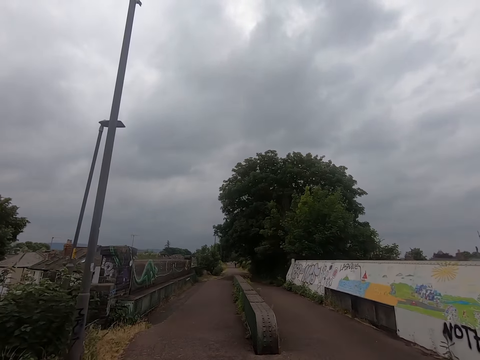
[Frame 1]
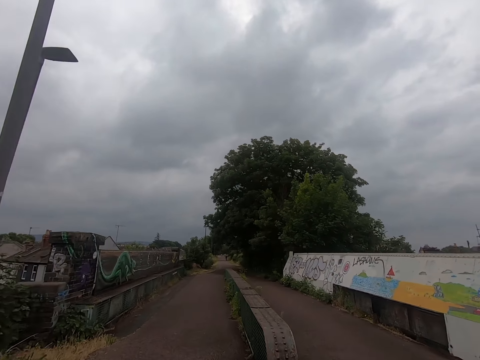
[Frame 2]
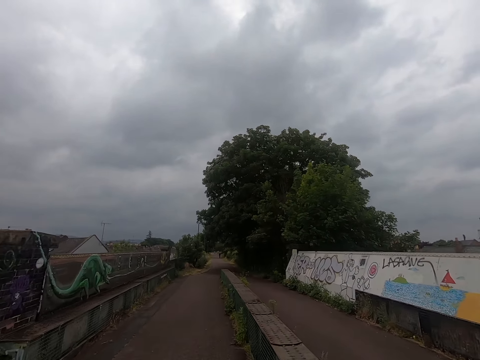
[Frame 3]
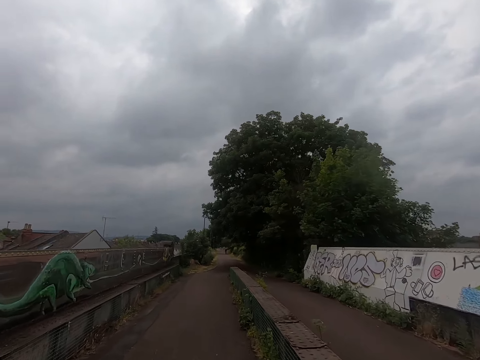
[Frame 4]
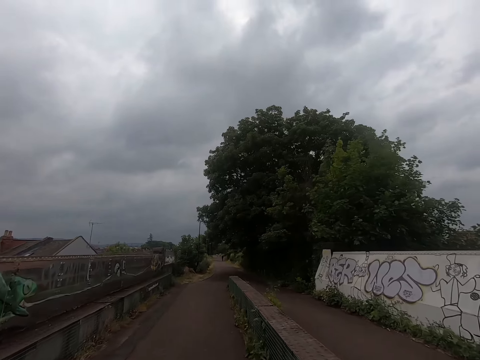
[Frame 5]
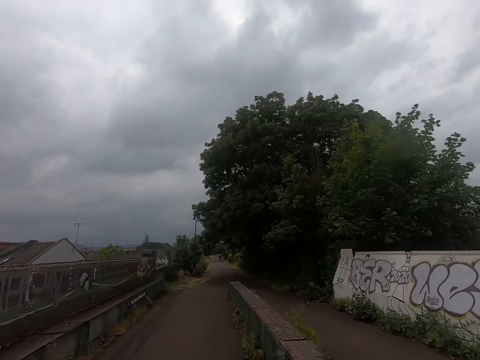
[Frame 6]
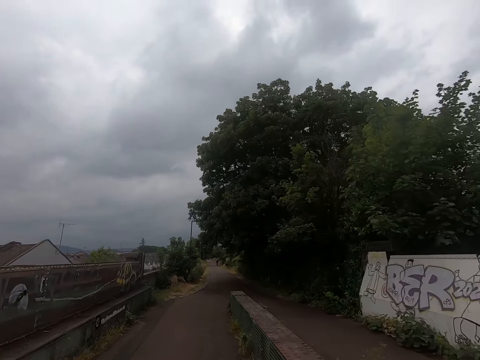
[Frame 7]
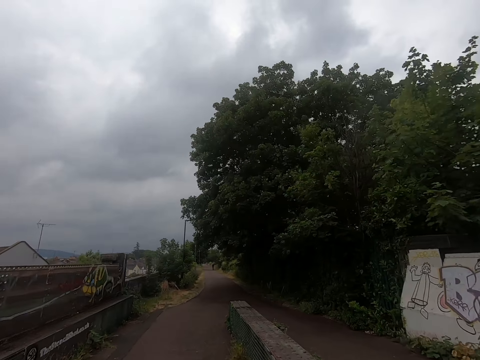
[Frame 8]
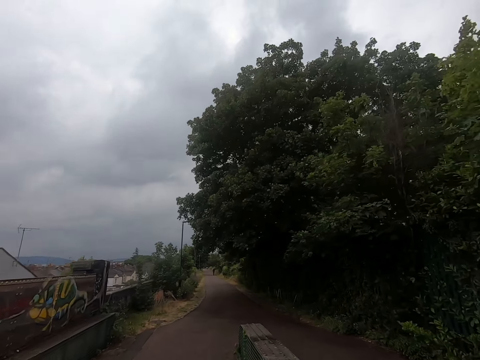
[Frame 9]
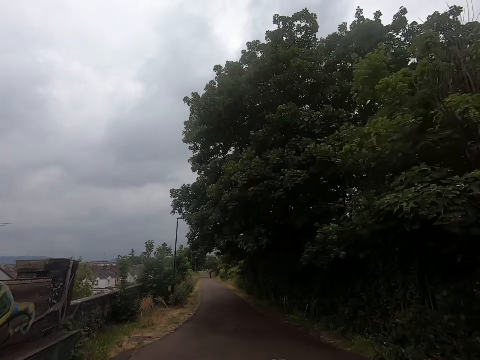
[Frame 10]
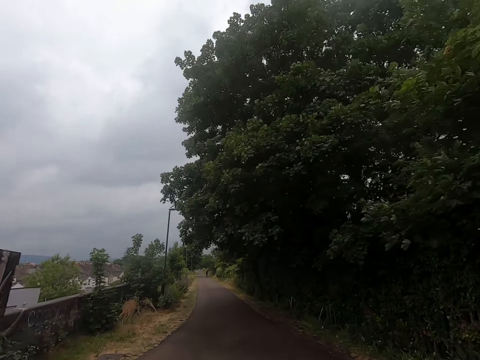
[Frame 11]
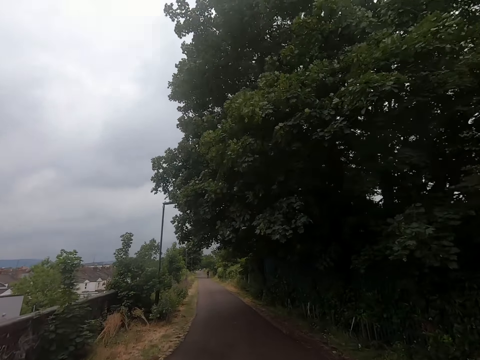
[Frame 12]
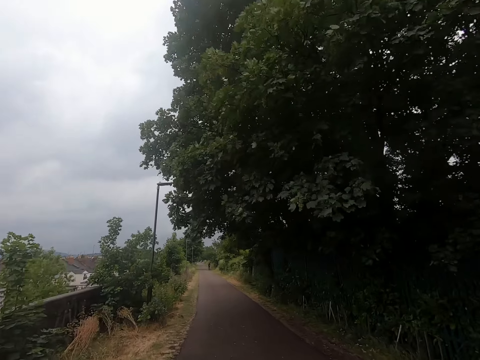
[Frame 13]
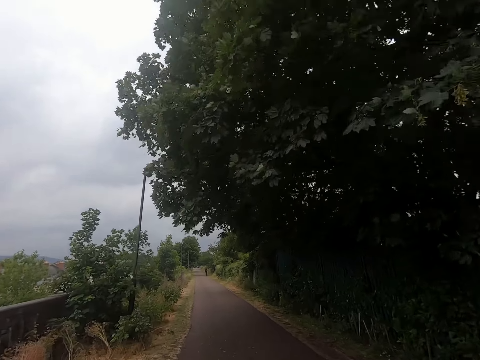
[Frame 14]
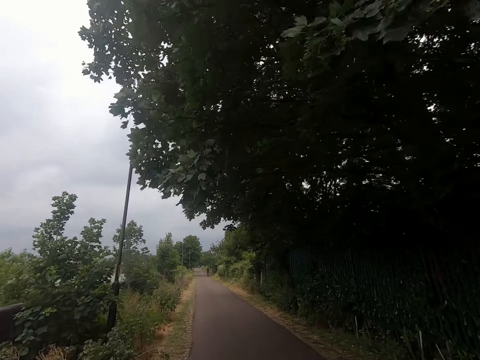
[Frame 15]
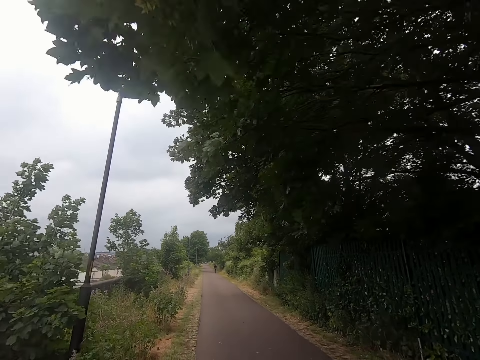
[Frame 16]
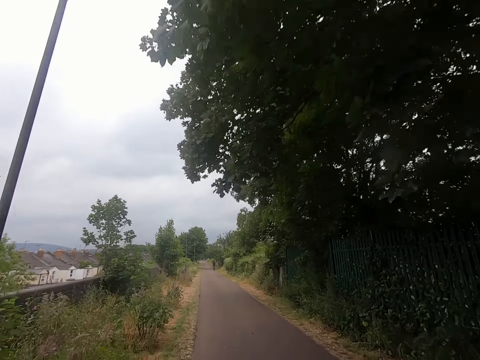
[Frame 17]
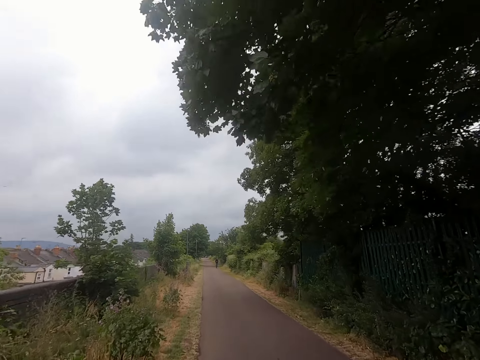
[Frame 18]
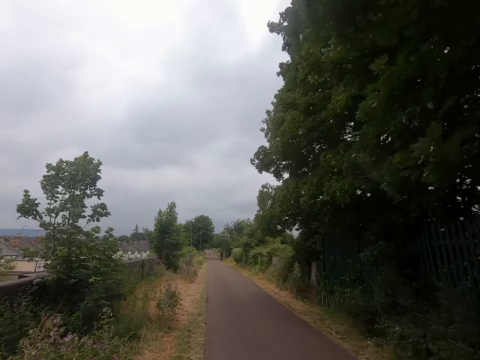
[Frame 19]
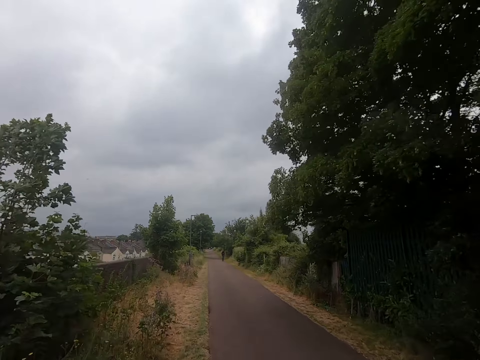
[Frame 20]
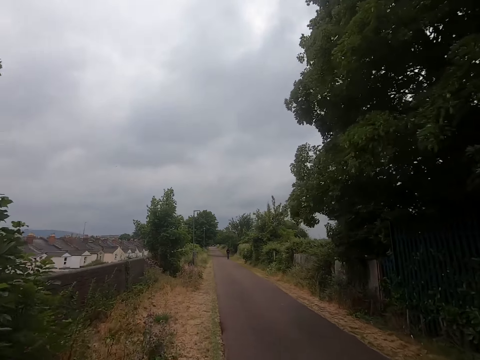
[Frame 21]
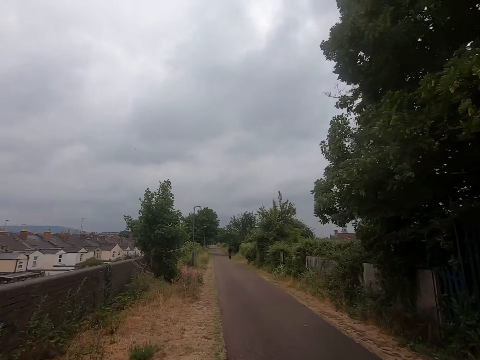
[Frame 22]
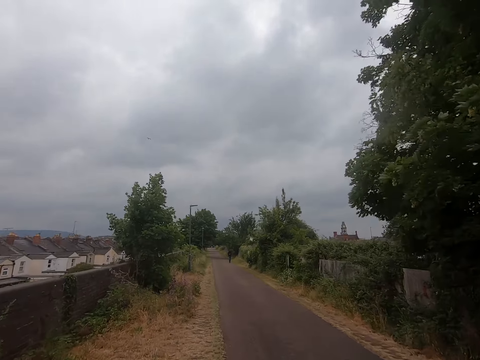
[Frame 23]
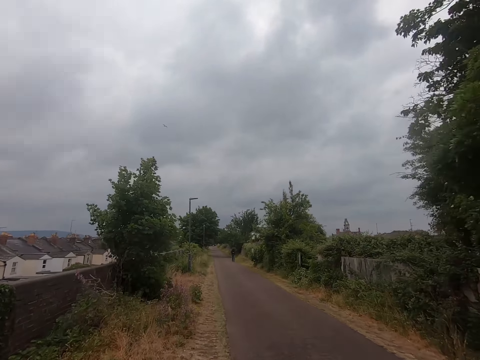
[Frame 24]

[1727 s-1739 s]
The camera wearer runs on the road bridge. They run on the road.

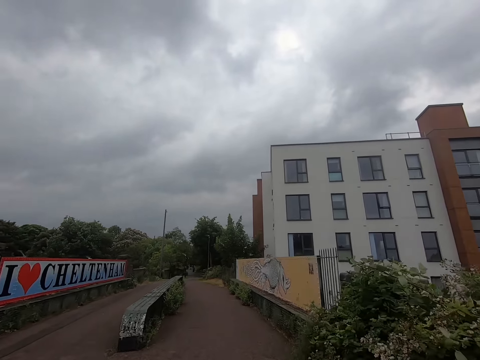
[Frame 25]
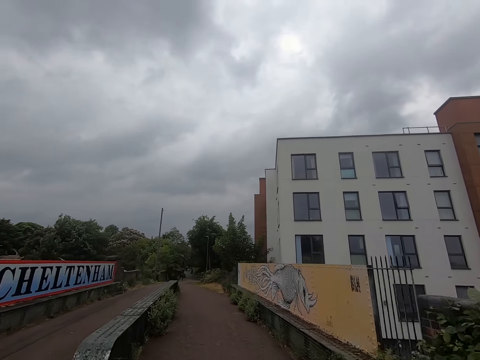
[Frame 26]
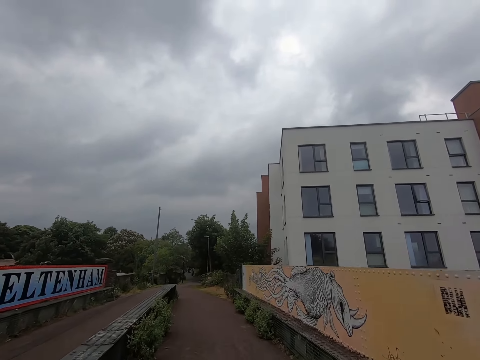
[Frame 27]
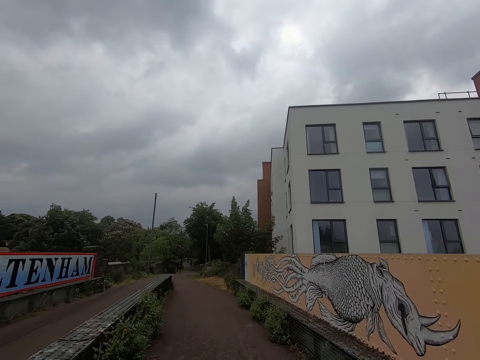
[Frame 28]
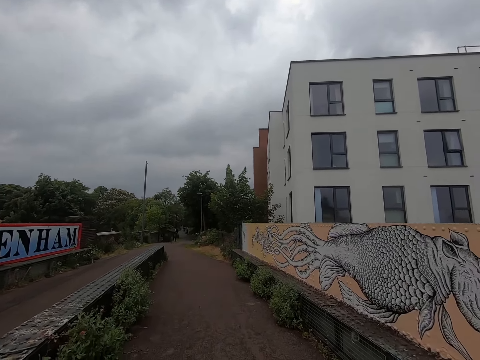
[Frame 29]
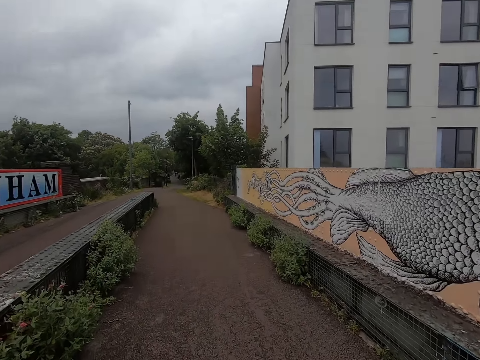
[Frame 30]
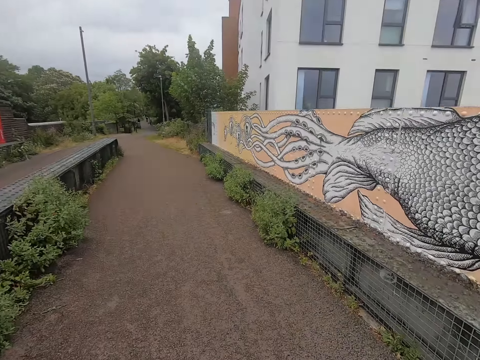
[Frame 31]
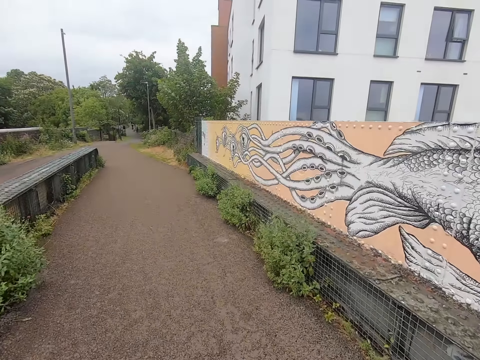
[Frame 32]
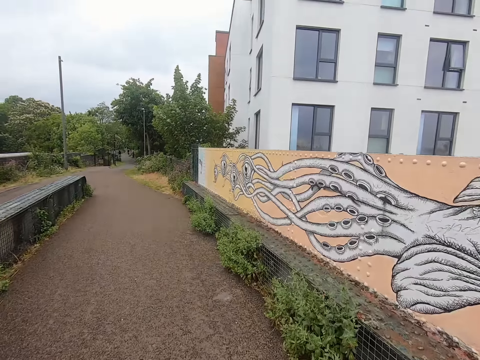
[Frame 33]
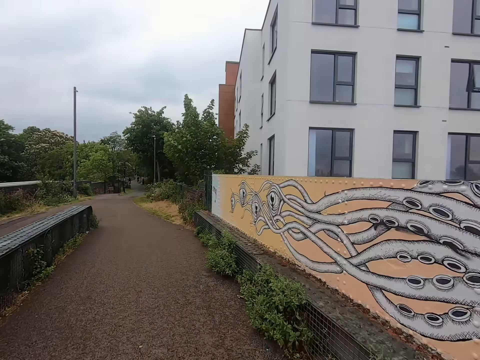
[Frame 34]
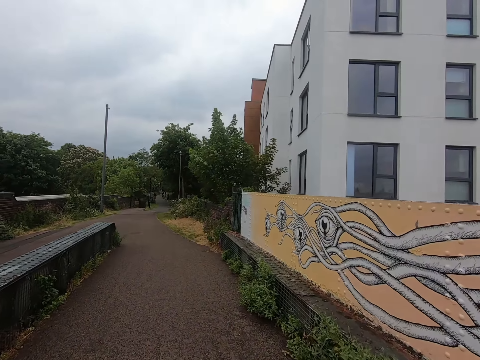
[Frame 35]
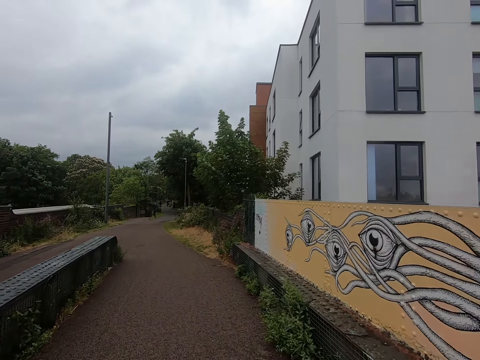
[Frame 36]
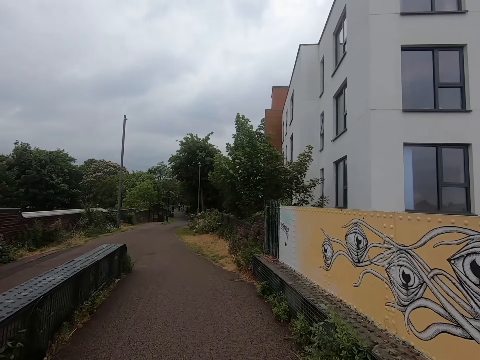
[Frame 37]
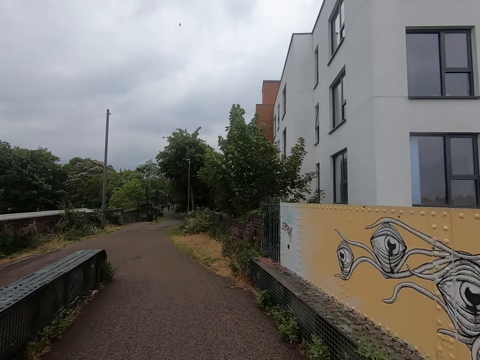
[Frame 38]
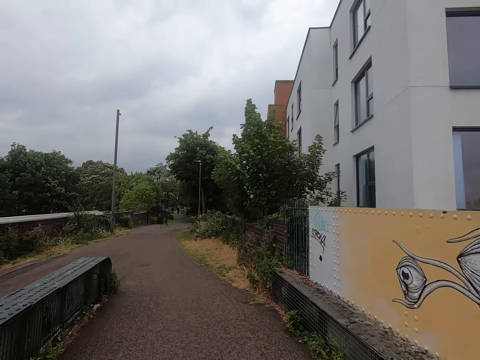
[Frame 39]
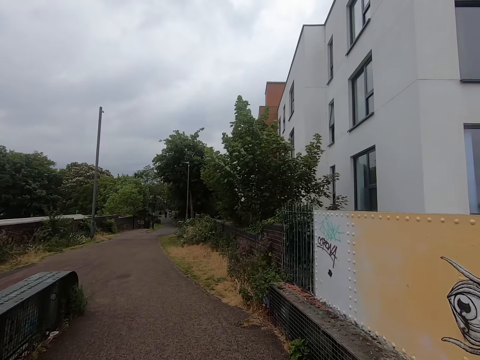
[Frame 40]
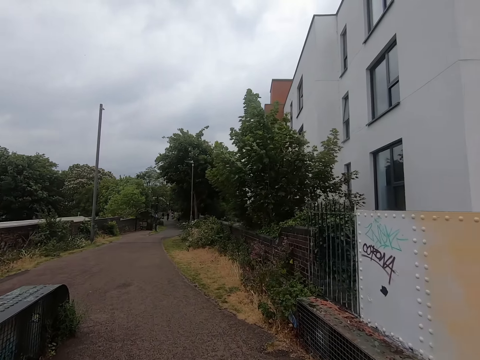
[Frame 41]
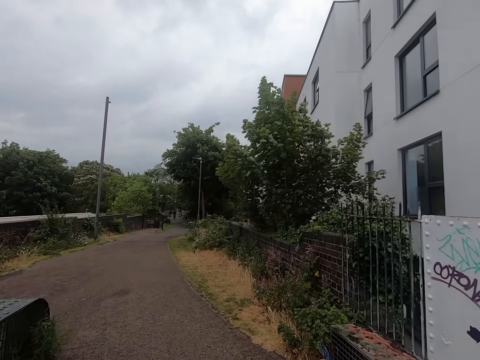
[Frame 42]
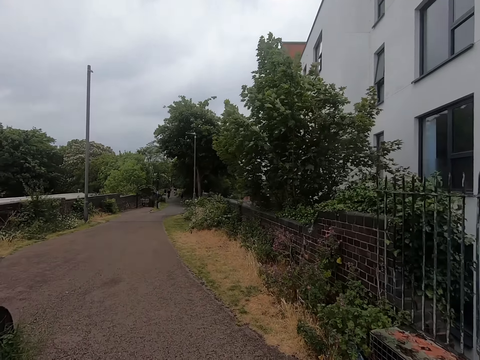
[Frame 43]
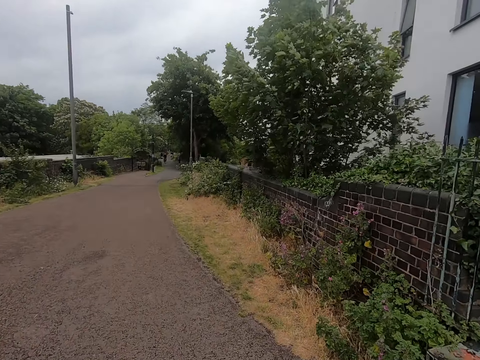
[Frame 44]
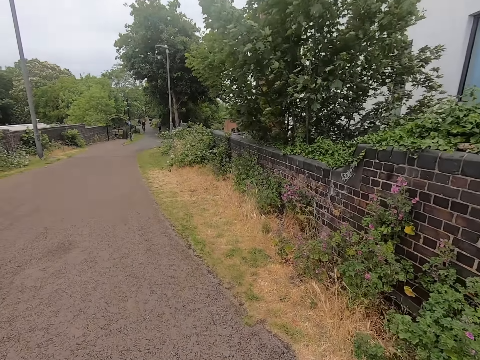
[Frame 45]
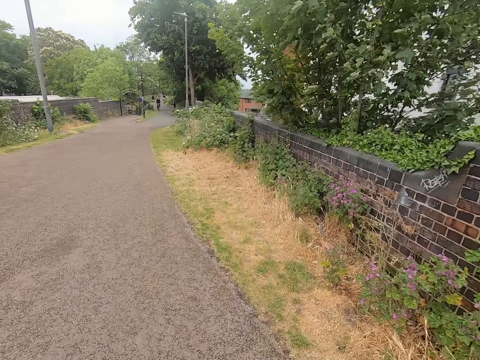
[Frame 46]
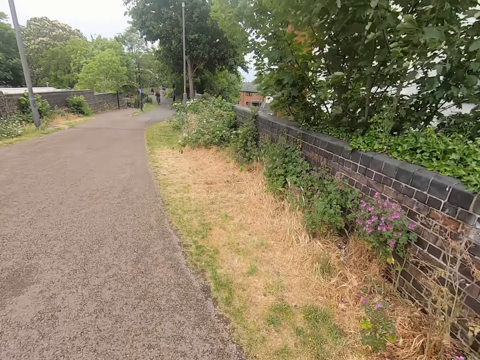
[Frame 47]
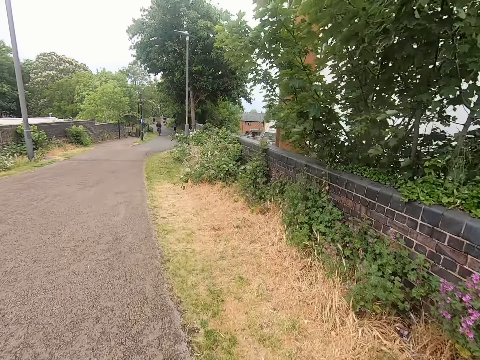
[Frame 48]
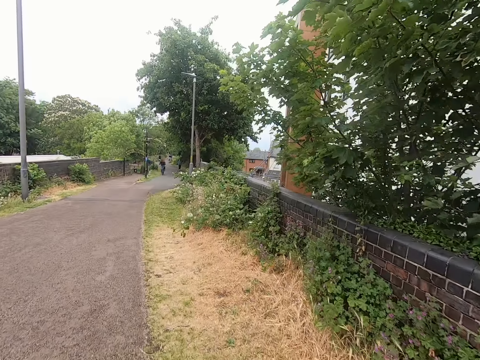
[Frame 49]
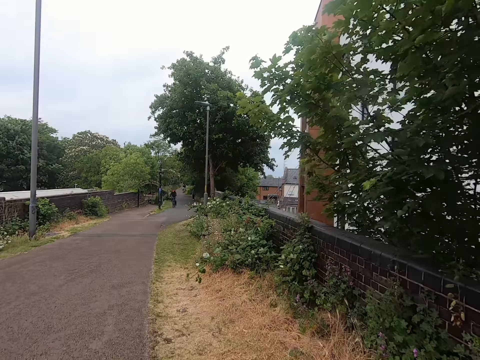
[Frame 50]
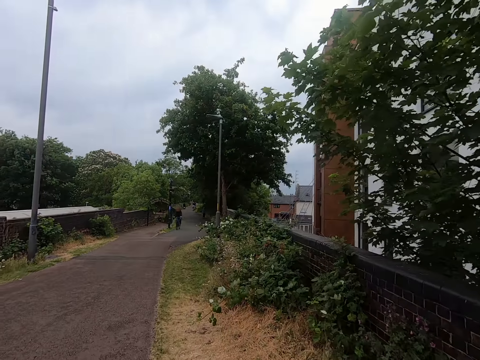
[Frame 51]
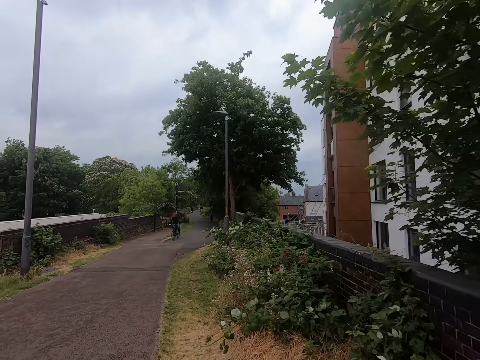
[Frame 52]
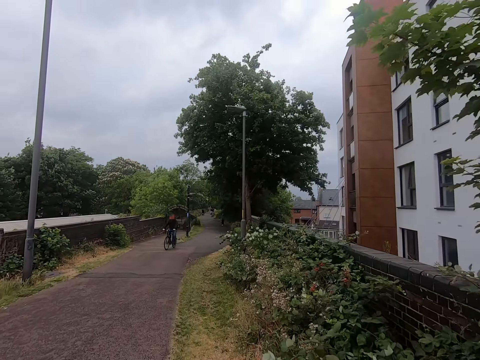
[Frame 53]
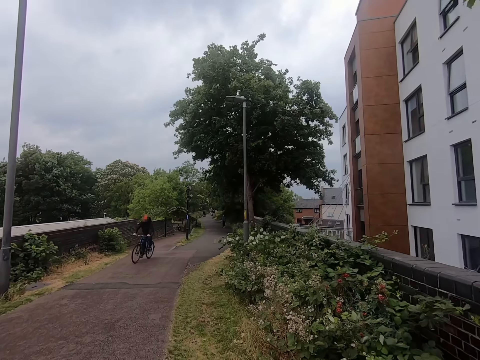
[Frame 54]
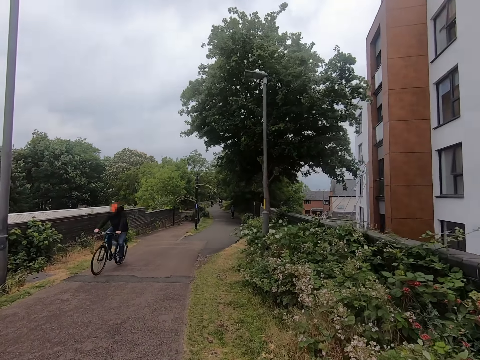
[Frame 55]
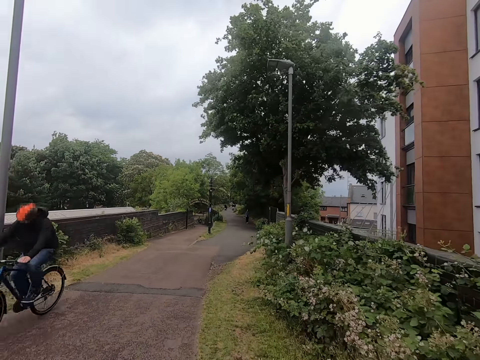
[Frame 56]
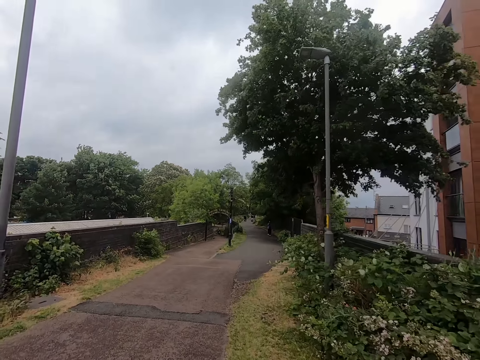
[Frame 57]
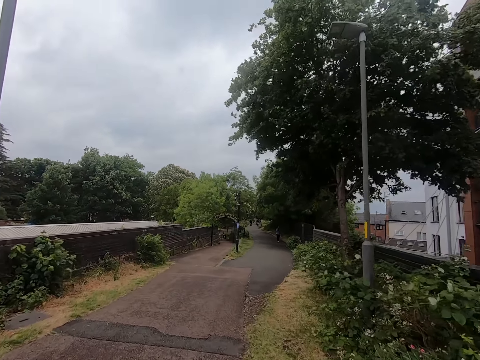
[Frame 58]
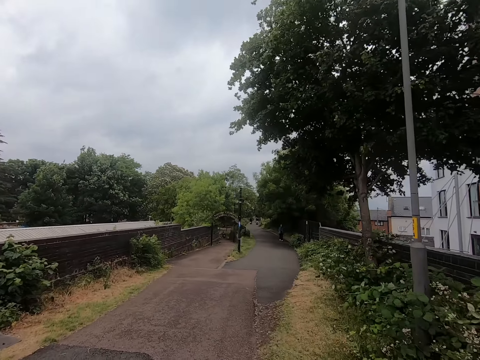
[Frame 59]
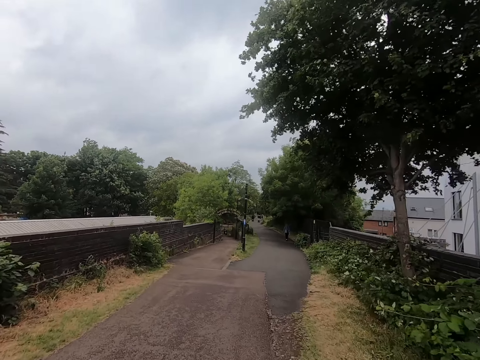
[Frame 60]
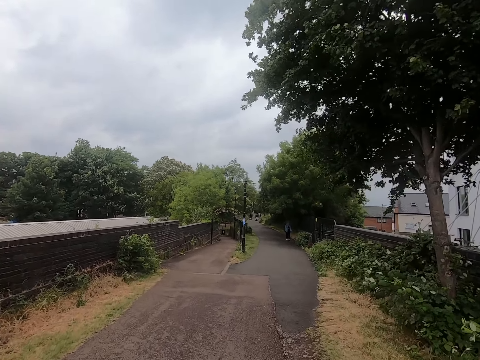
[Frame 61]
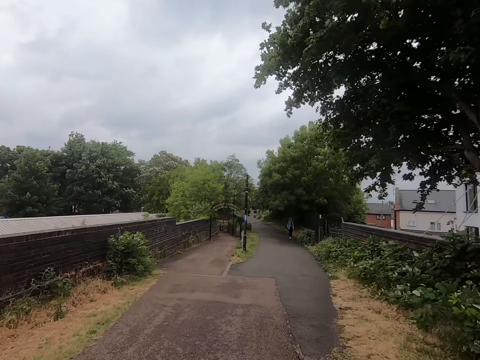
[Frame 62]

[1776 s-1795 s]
The camera wearer walks on the road bridge. They walk on the road. They walk on the road.
